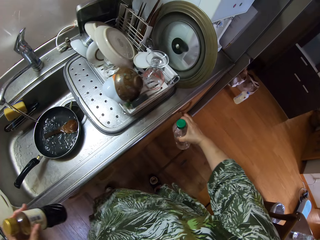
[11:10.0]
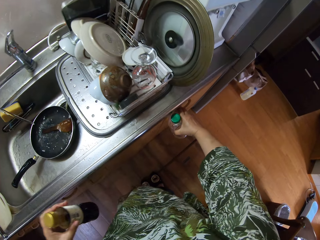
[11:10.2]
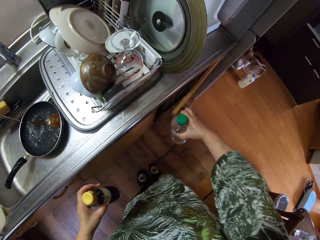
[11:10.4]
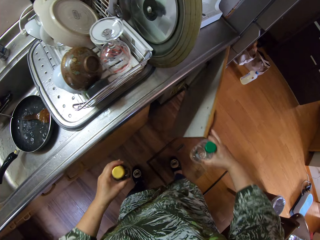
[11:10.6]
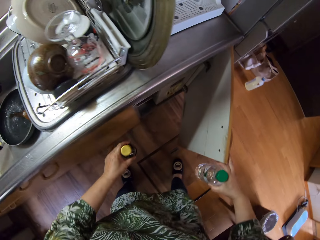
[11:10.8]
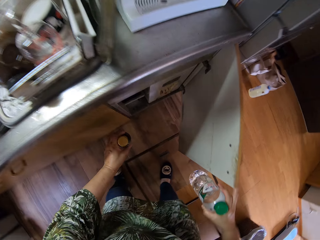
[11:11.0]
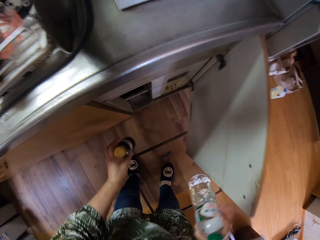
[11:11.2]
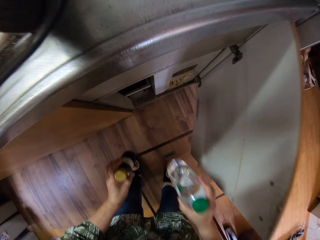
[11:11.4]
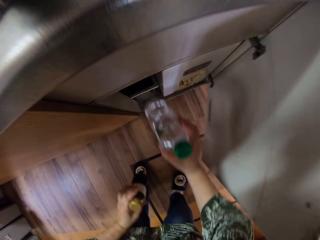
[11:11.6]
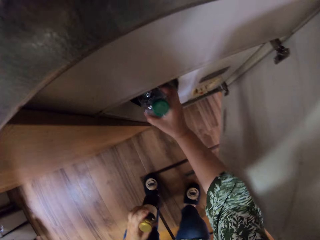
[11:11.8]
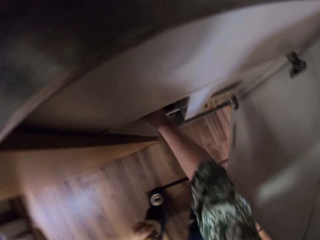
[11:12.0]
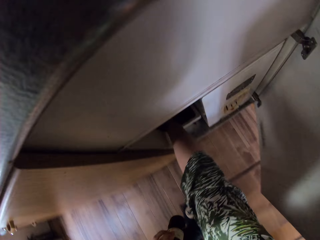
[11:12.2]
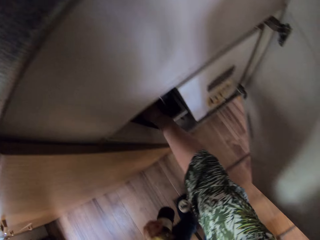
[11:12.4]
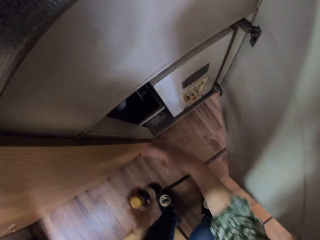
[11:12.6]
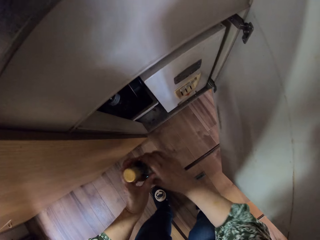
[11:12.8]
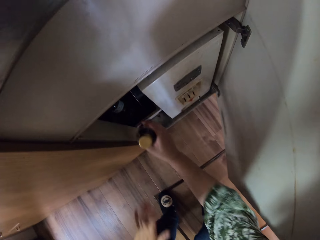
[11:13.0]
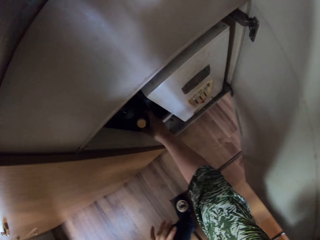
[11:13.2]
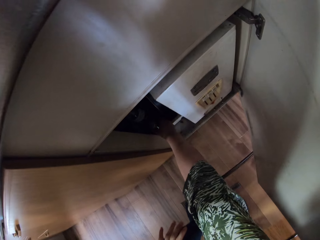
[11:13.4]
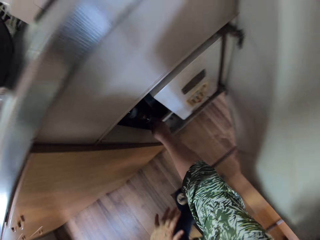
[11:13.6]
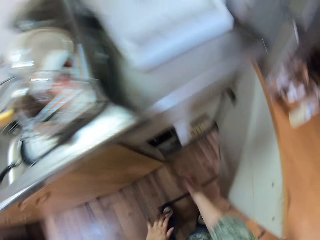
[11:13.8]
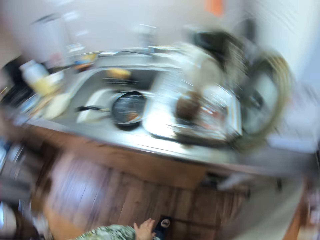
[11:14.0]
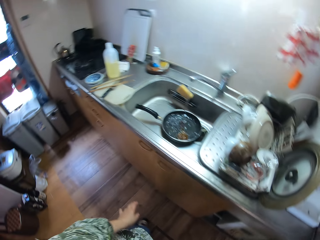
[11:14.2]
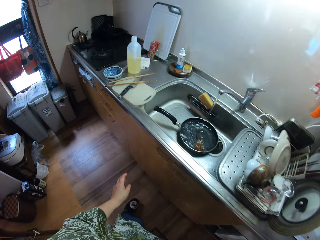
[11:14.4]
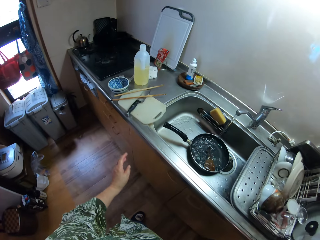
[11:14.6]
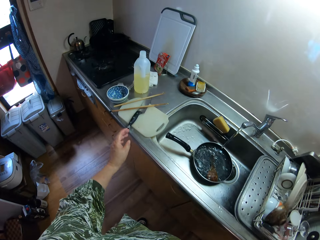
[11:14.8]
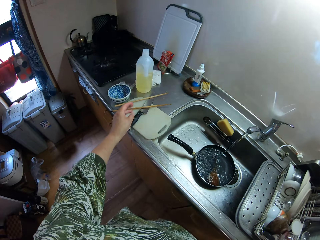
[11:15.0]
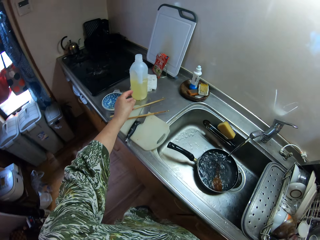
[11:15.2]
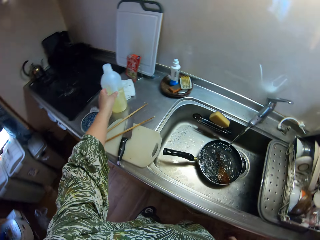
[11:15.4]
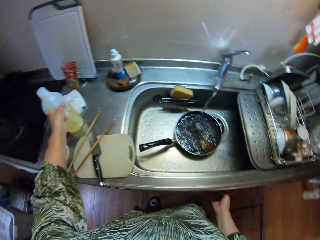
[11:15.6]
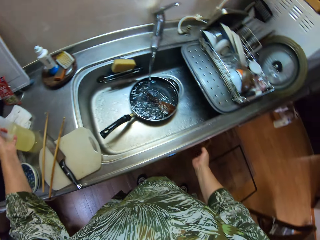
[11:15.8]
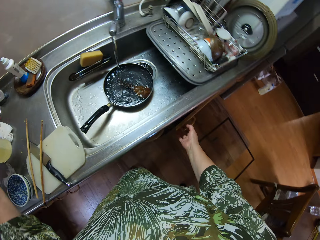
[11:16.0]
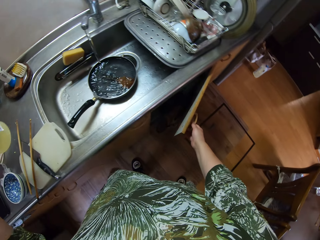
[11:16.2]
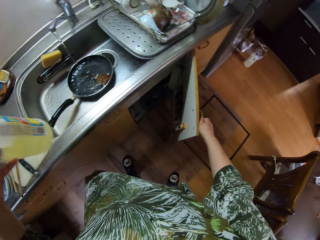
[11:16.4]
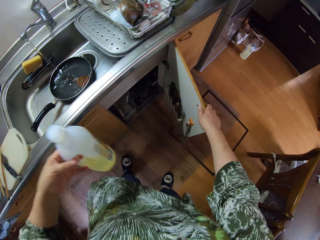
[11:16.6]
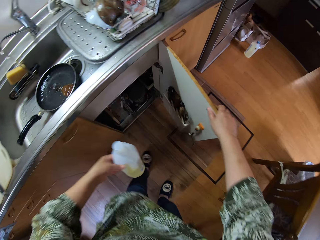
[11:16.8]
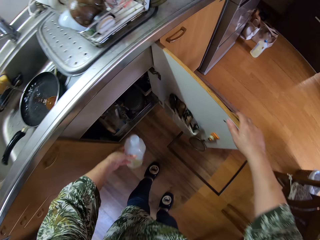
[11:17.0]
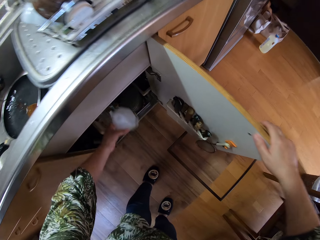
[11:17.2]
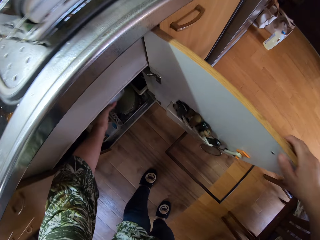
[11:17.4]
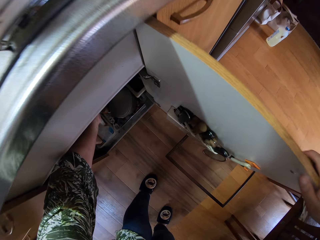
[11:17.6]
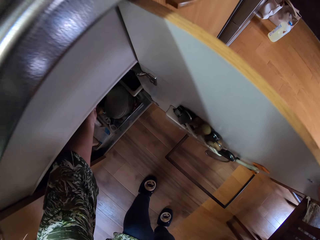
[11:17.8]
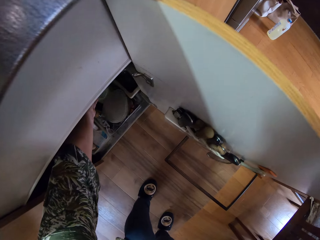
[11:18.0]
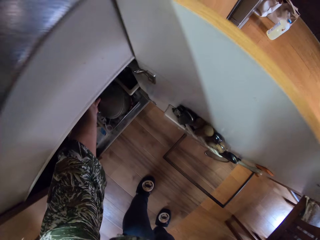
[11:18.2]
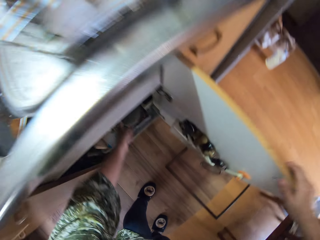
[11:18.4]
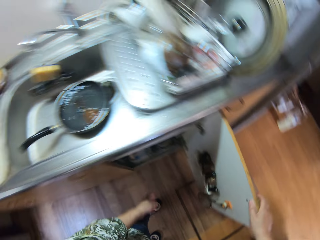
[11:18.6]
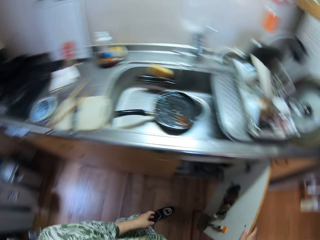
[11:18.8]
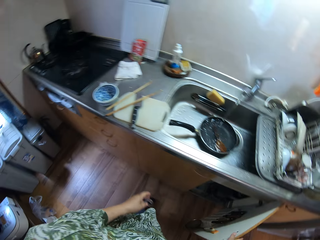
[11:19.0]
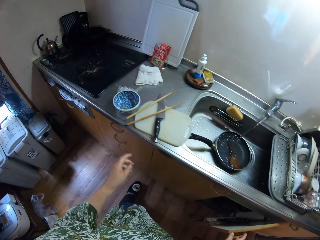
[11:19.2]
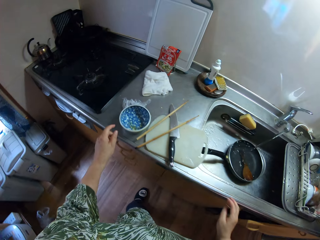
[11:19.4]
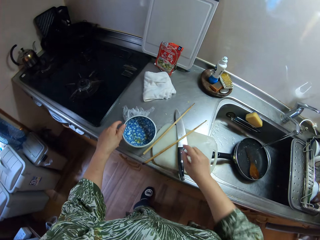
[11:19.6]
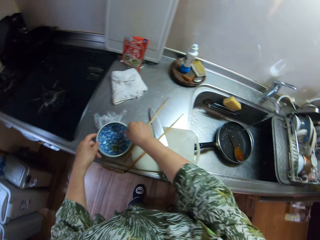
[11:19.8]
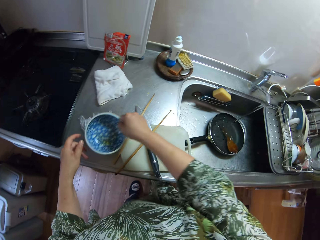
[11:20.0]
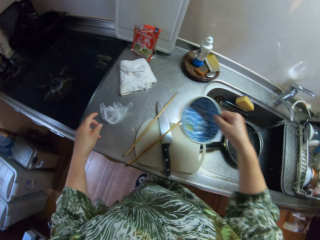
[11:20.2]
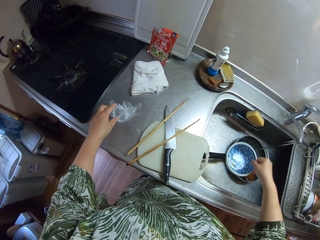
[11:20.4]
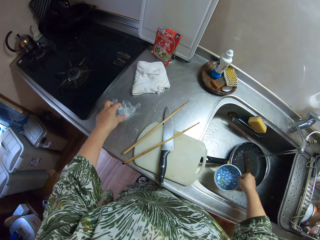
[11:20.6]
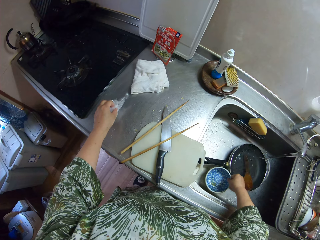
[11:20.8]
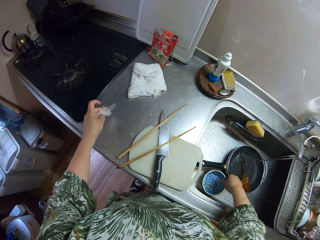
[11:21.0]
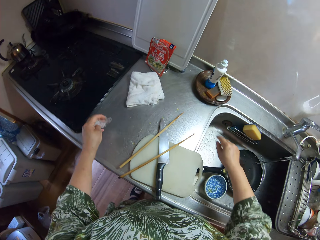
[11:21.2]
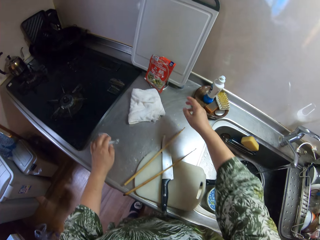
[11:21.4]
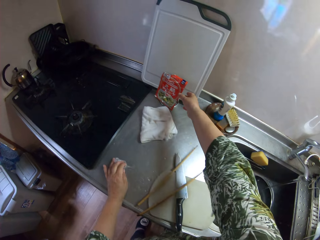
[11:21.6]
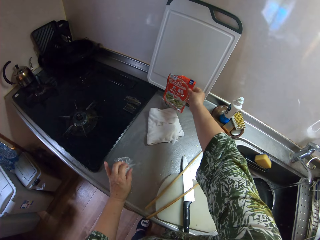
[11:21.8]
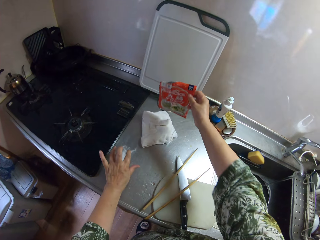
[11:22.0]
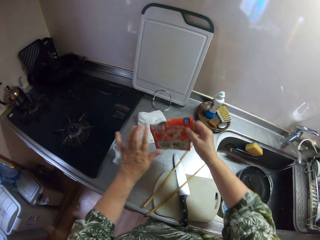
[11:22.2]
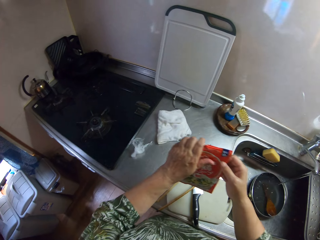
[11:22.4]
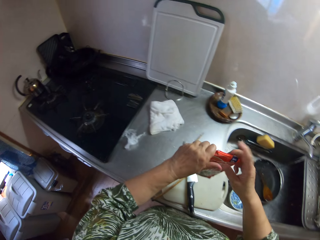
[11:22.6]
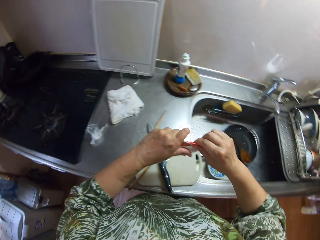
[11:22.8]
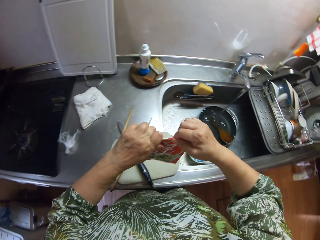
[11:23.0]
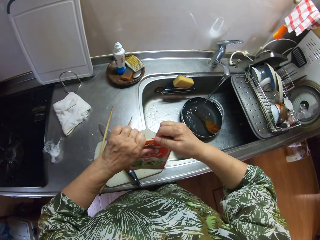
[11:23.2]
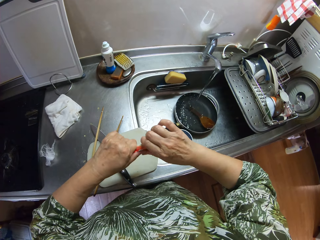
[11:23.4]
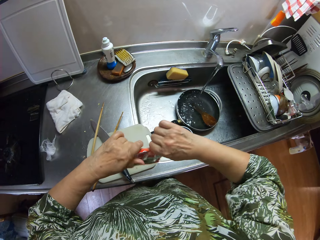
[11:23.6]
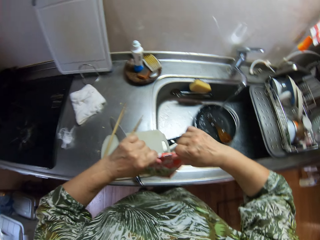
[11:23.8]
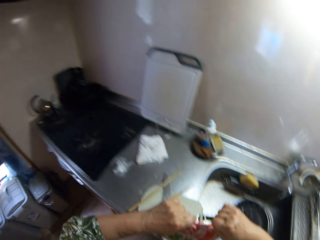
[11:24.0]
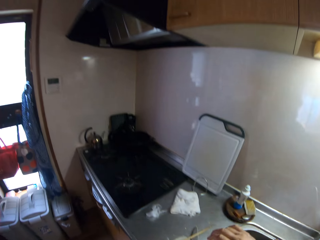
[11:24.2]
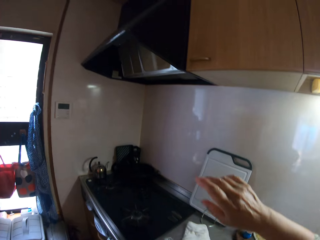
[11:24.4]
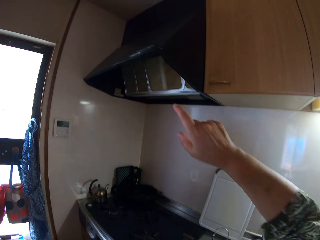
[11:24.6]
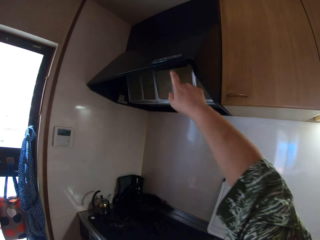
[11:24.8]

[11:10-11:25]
The camera wearer drops the bottles into the cabinet. They open the cabinet. They put something in the cabinet. They put something in the cabinet again. They pick up a bottle. They open the cabinet. They drop the bottle into the cabinet. They close the cabinet. They pick a bowl and put the bowl in the sink. They pick a packaging paper or pack. They close the pack.

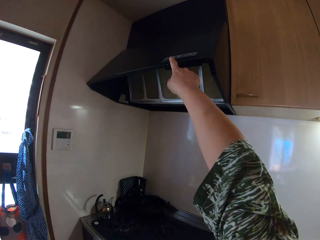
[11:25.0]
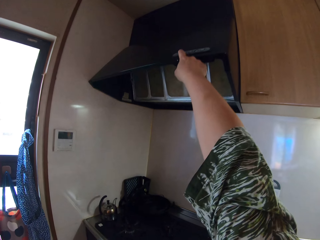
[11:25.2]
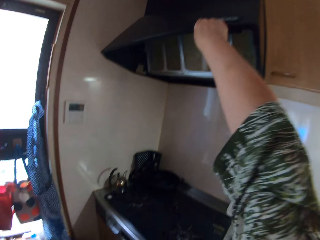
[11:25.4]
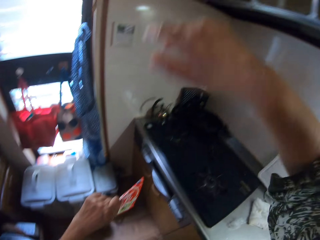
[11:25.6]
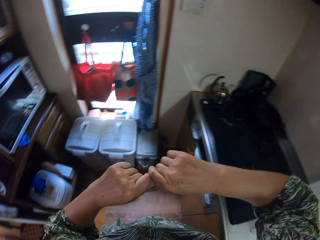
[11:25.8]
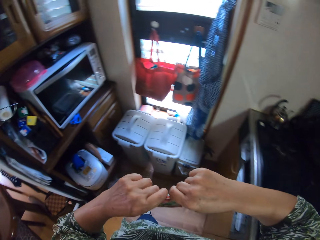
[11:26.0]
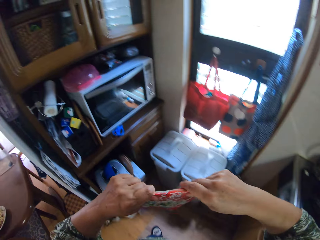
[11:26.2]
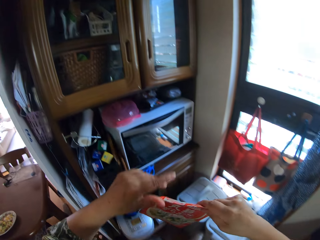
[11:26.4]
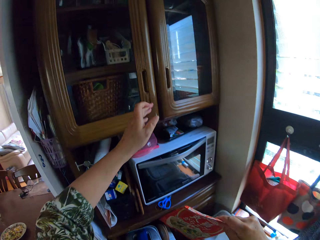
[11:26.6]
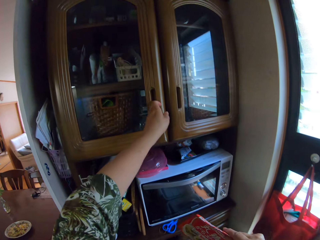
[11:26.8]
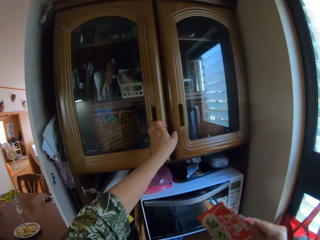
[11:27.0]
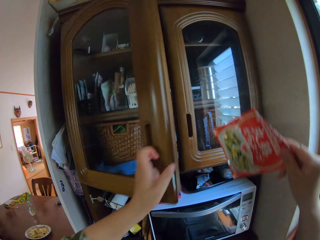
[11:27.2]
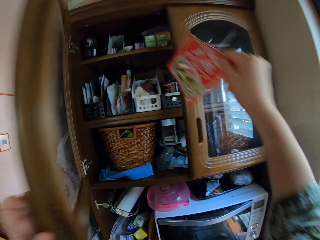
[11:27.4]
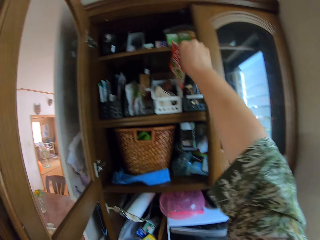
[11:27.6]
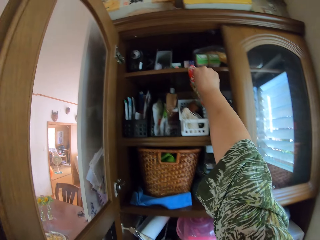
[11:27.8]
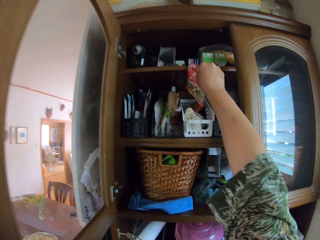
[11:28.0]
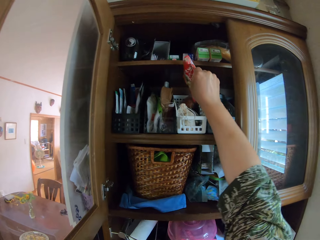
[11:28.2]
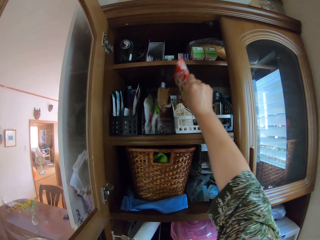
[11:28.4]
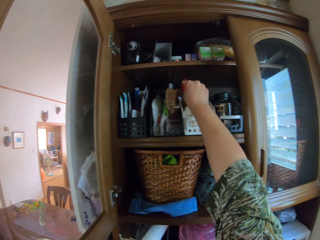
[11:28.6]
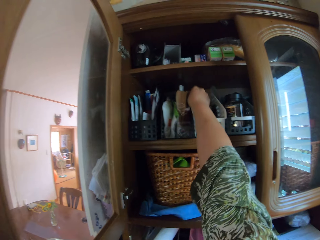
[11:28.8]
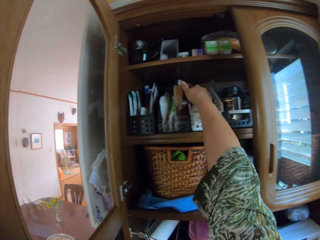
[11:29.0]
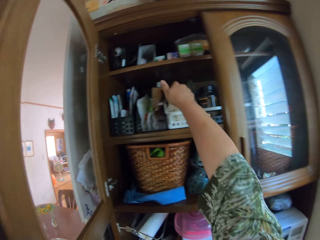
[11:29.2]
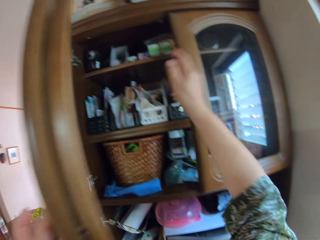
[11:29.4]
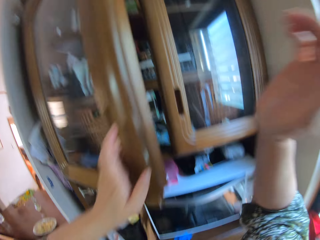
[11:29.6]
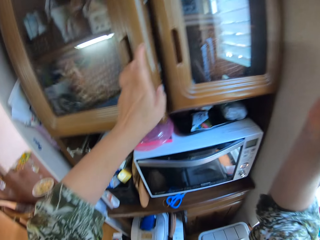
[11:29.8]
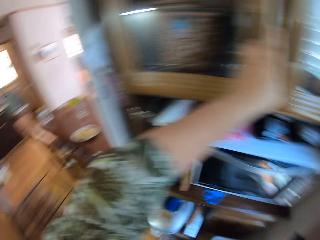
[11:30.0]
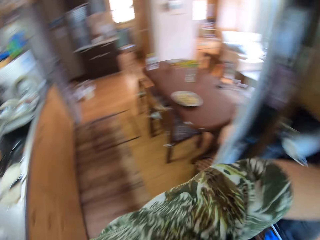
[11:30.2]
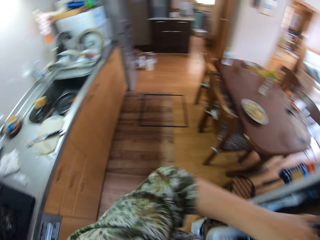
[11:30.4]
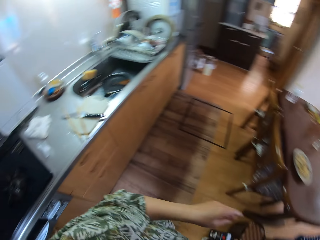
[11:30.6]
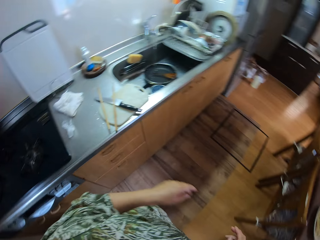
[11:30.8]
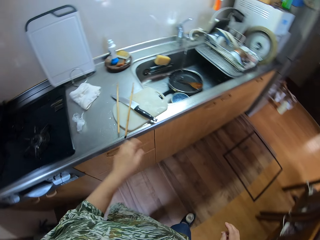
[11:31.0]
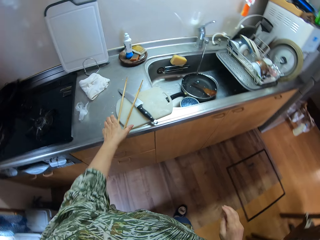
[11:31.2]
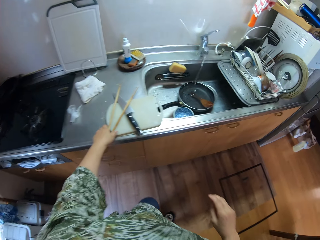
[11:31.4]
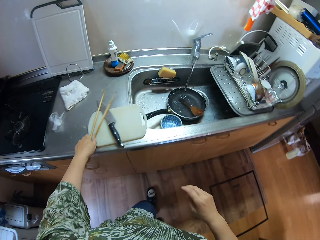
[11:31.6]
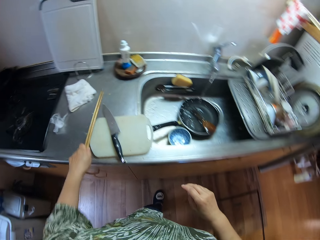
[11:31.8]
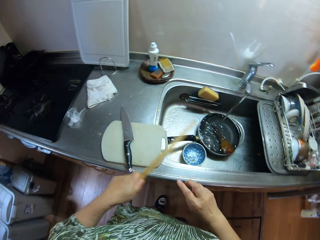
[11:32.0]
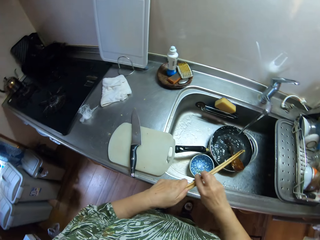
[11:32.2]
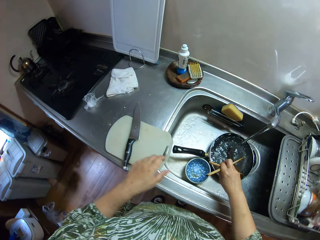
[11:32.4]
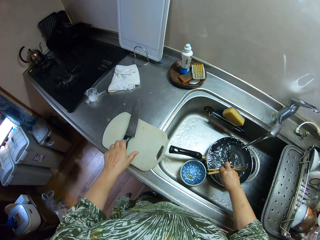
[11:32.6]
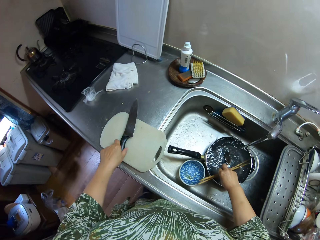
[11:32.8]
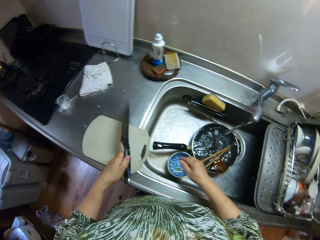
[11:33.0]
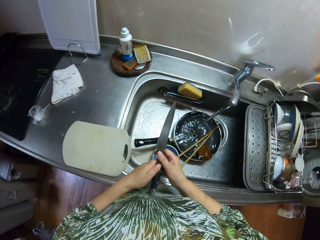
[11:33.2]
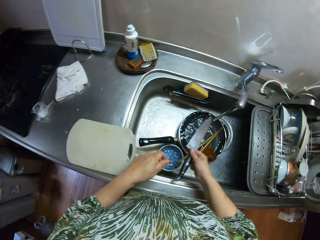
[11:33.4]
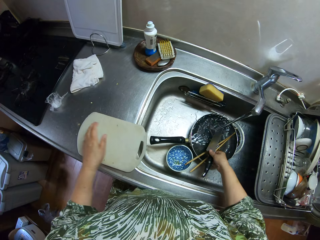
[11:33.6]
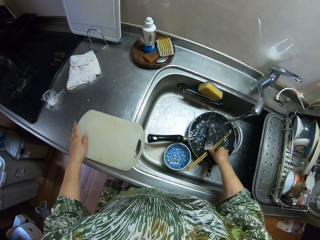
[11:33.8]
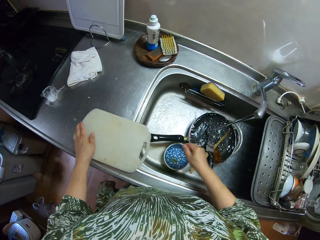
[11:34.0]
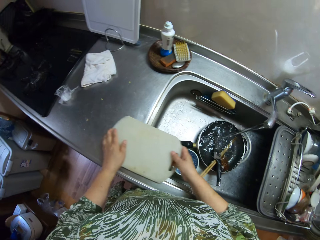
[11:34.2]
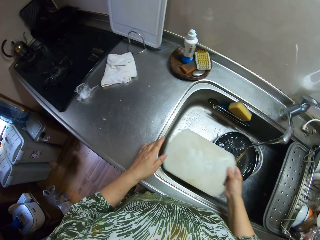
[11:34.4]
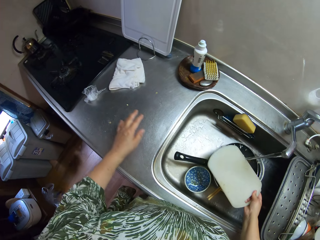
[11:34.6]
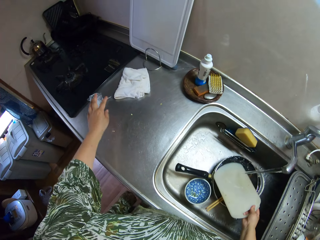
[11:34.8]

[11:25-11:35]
The camera wearer presses something. They open the cabinet. They drop the pack in the cabinet. They close the cabinet. They pick up the chopsticks. They put the chopsticks in the sink. They pick a knife. They put the knife in the sink. They pick the chopping board.
